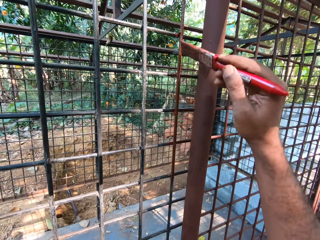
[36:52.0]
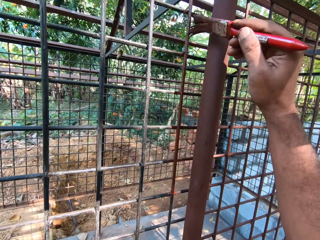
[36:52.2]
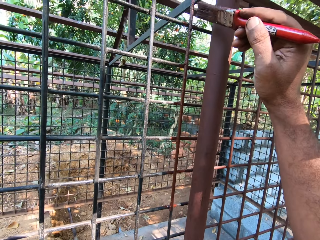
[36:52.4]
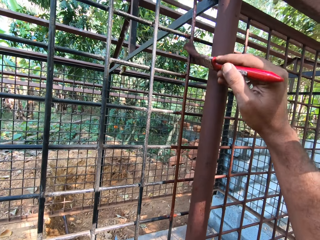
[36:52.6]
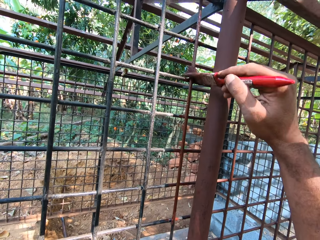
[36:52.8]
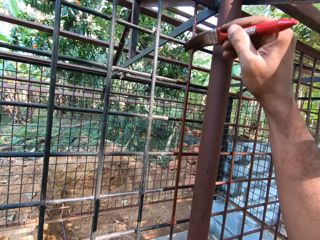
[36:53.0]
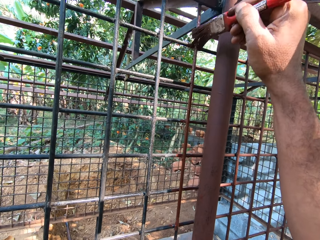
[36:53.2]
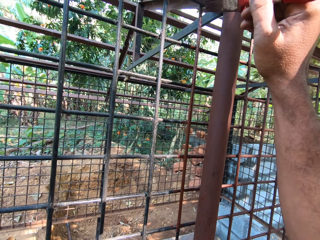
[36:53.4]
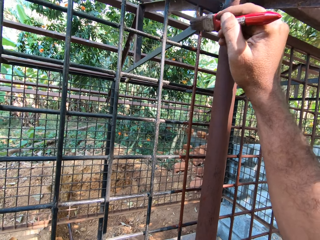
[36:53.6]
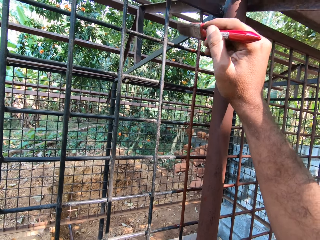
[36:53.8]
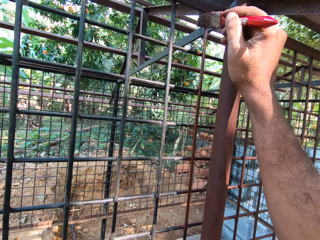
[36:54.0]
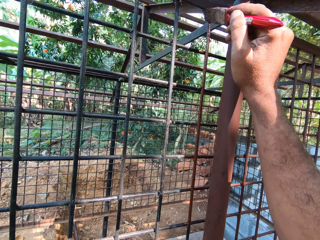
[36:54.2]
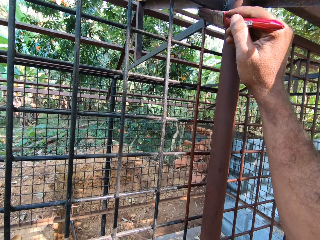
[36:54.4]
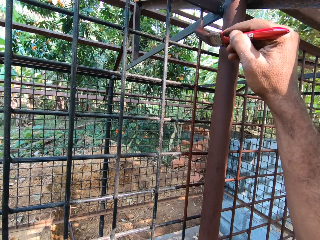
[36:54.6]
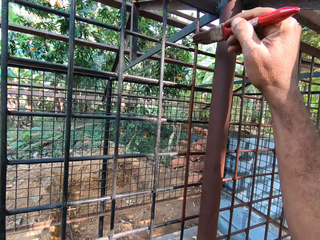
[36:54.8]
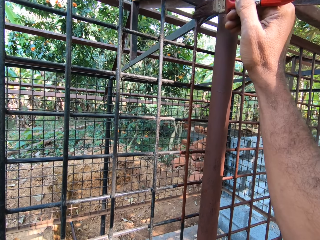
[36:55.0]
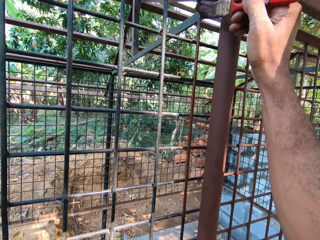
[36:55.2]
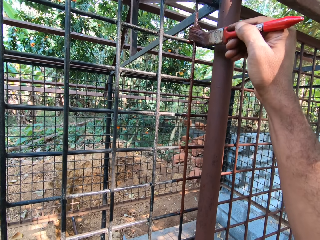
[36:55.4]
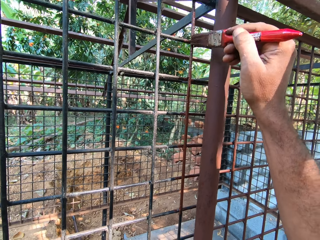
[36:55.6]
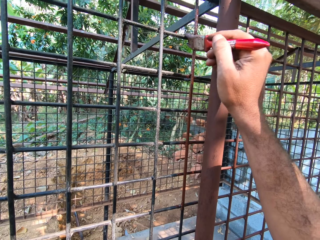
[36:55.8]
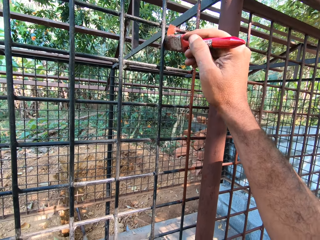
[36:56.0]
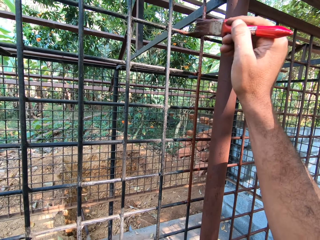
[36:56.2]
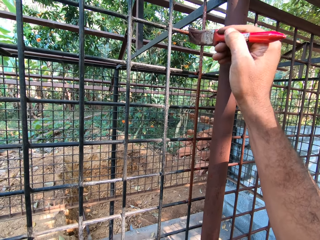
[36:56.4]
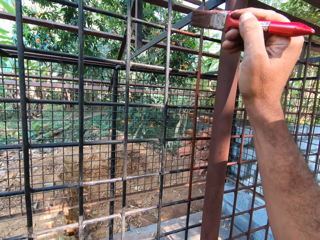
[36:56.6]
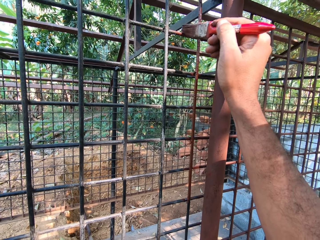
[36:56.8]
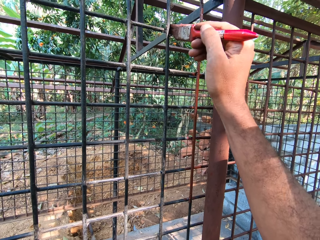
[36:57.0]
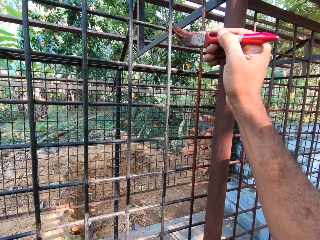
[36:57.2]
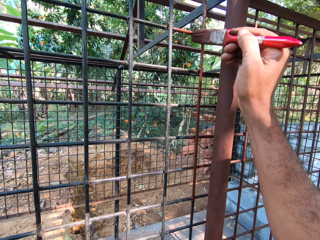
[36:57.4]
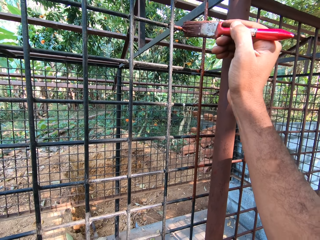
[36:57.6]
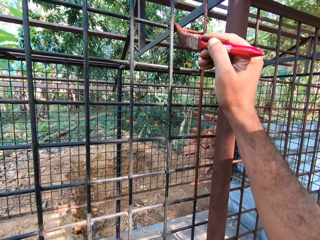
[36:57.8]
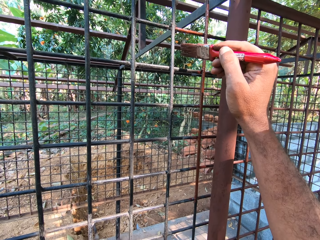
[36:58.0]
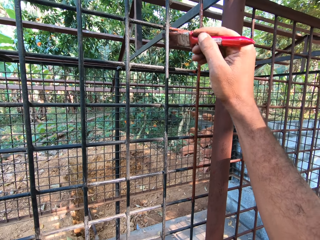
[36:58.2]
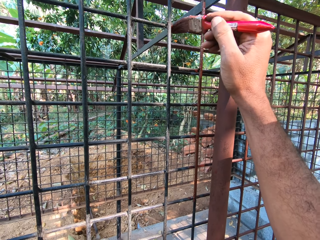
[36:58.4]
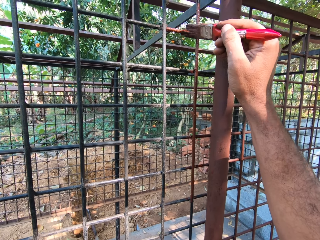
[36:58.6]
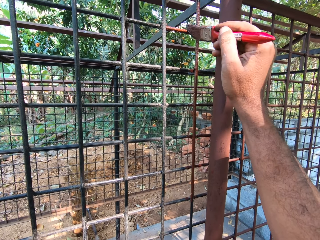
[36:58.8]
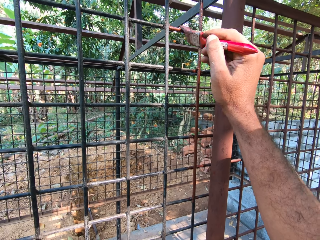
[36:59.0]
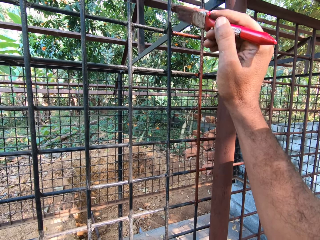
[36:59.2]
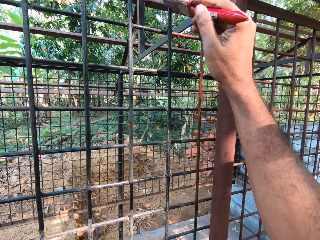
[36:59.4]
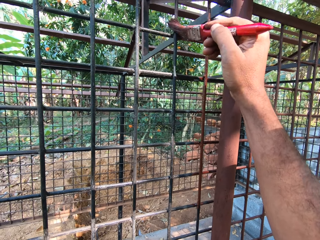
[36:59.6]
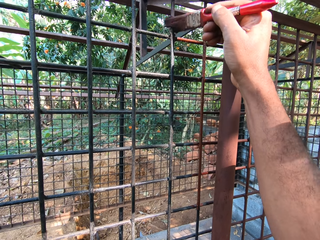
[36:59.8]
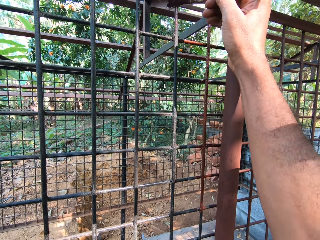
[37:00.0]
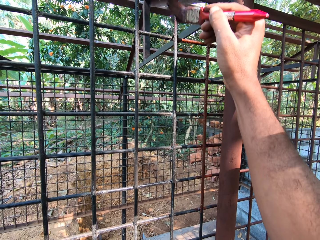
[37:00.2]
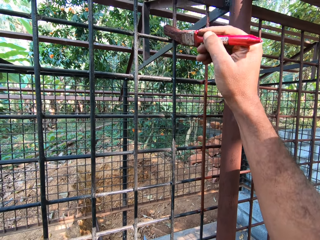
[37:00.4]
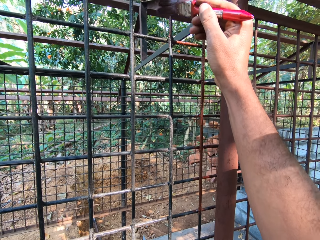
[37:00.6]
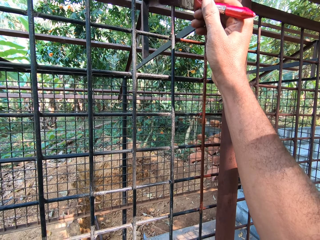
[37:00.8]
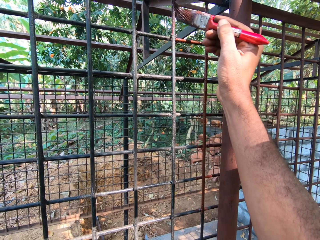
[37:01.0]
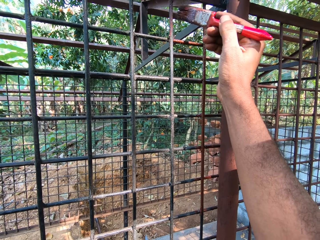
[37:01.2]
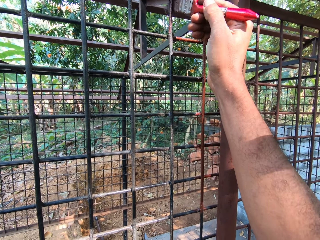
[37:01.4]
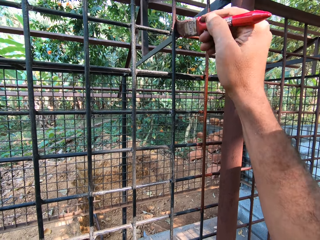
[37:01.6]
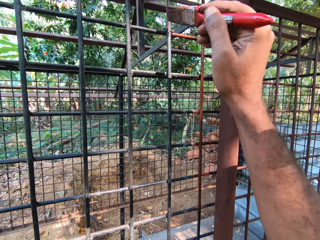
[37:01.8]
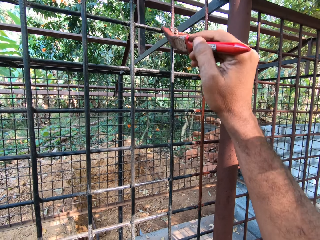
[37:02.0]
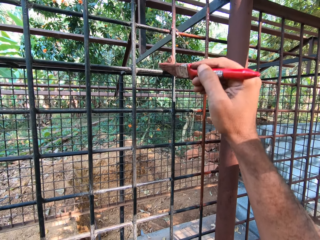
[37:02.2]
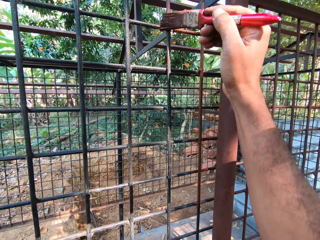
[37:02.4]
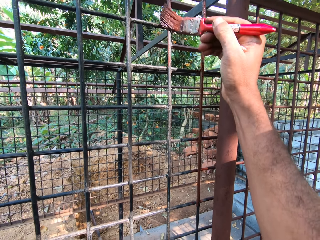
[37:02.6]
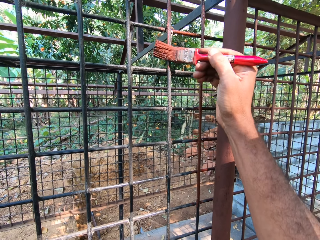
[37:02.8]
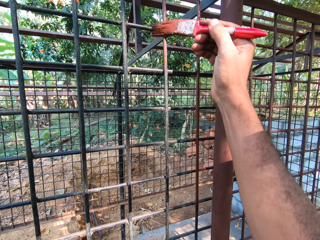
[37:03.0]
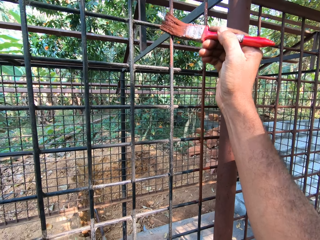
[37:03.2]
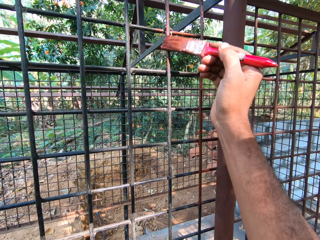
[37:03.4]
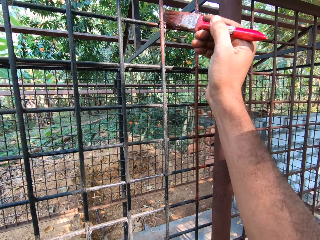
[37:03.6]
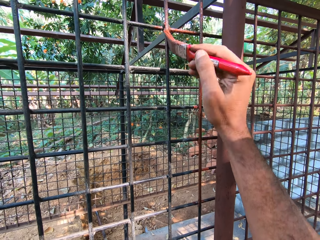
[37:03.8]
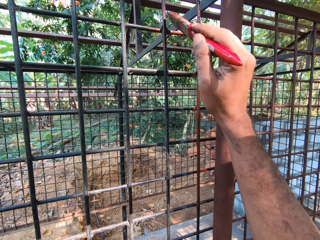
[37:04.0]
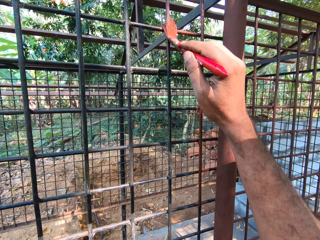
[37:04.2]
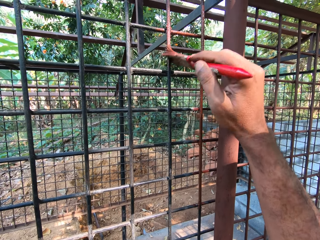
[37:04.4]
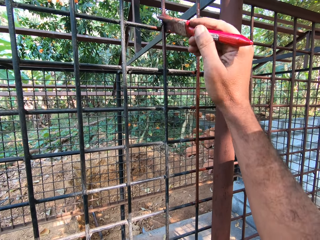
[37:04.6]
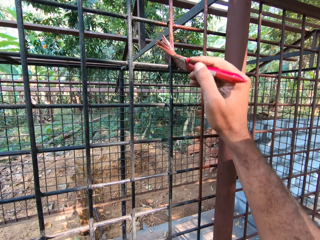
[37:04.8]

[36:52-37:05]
The camera wearer paints the metal. A man converses with the camera wearer. The camera wearer paints the metal.

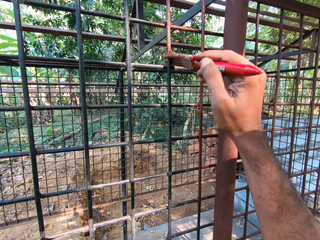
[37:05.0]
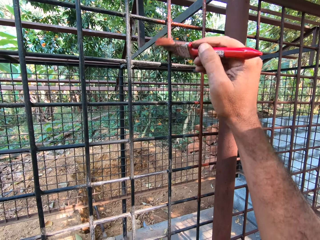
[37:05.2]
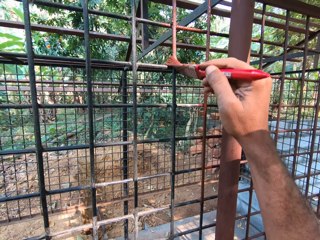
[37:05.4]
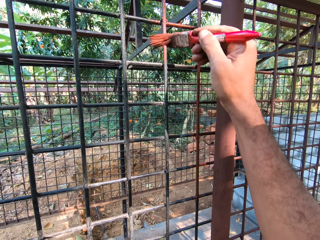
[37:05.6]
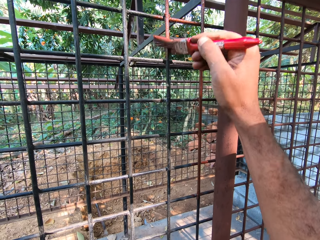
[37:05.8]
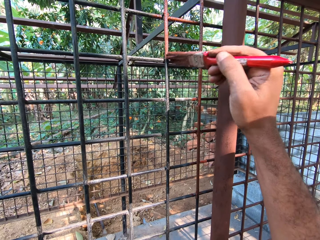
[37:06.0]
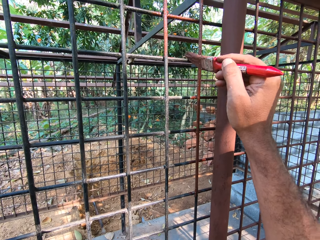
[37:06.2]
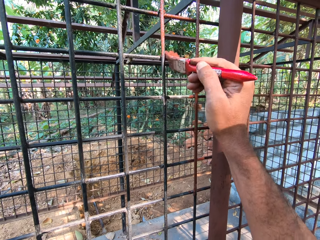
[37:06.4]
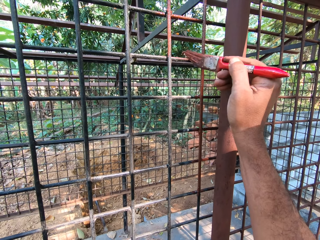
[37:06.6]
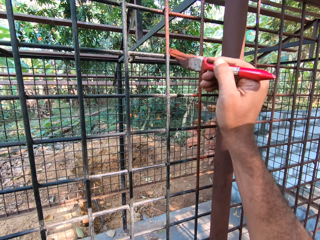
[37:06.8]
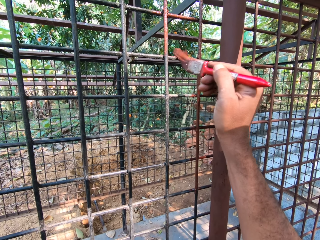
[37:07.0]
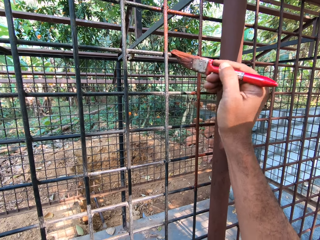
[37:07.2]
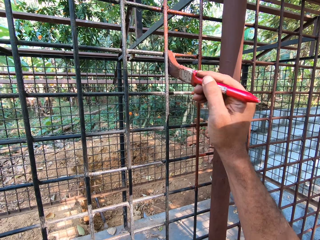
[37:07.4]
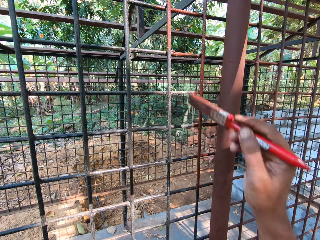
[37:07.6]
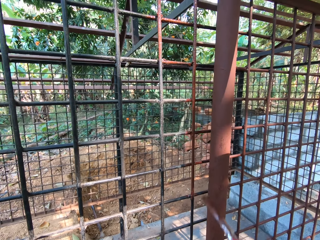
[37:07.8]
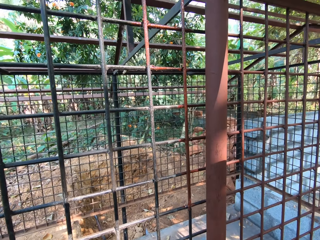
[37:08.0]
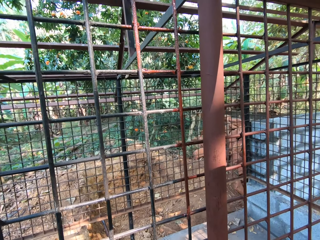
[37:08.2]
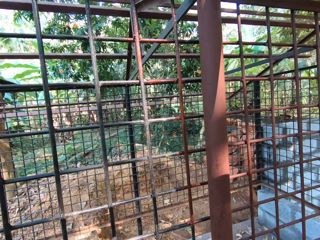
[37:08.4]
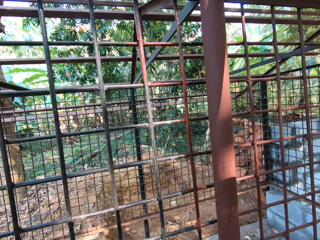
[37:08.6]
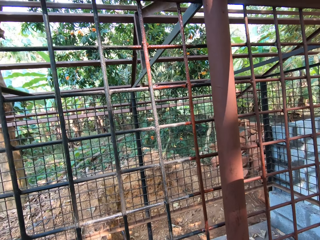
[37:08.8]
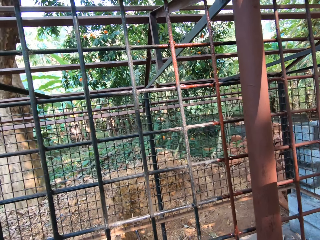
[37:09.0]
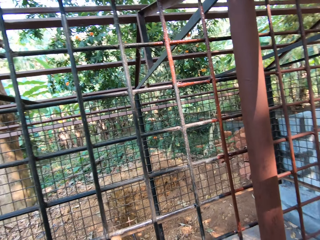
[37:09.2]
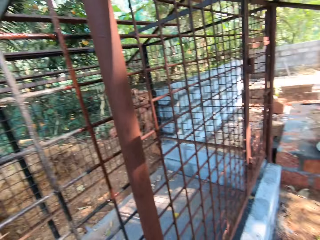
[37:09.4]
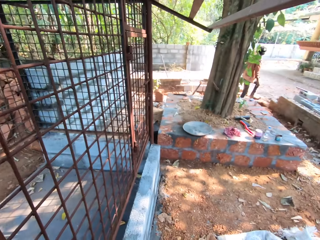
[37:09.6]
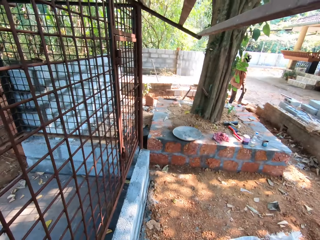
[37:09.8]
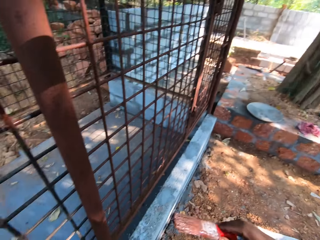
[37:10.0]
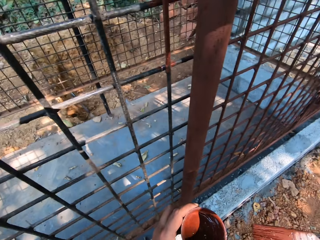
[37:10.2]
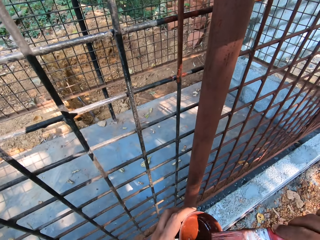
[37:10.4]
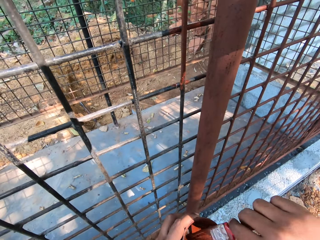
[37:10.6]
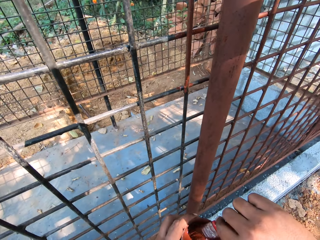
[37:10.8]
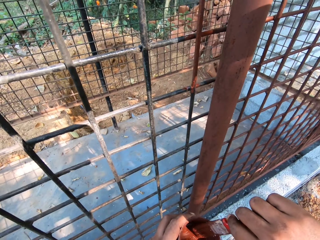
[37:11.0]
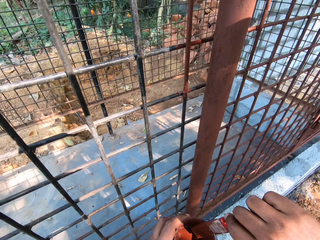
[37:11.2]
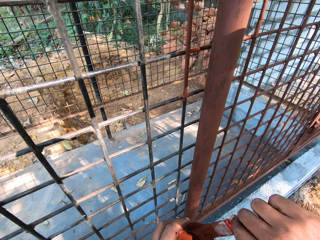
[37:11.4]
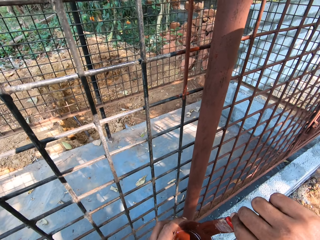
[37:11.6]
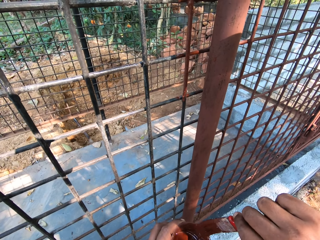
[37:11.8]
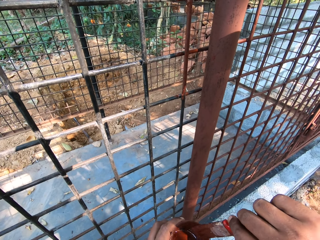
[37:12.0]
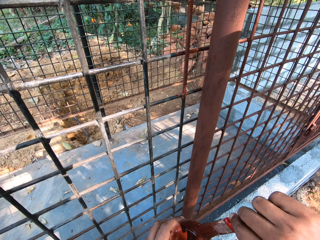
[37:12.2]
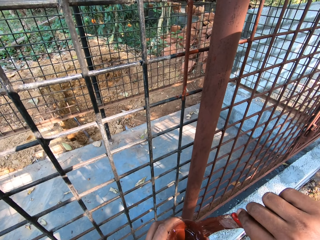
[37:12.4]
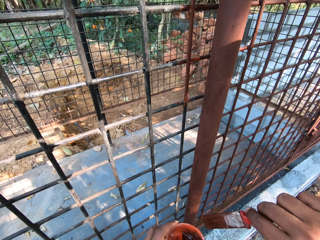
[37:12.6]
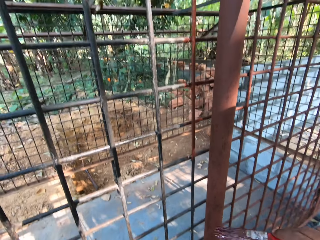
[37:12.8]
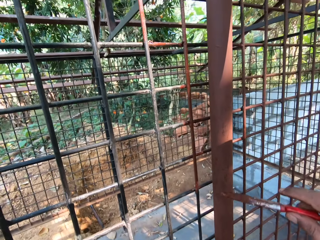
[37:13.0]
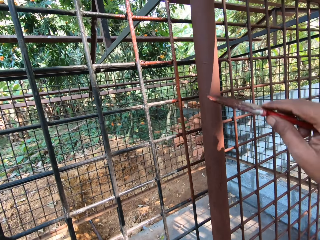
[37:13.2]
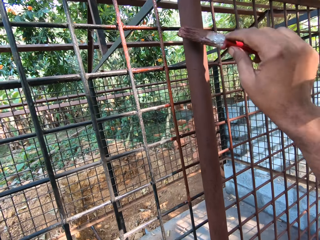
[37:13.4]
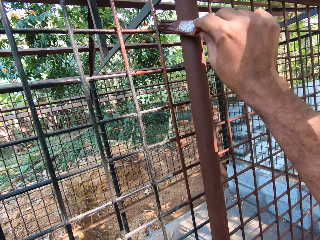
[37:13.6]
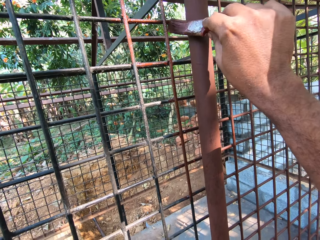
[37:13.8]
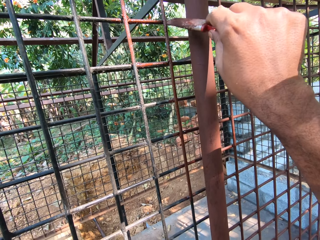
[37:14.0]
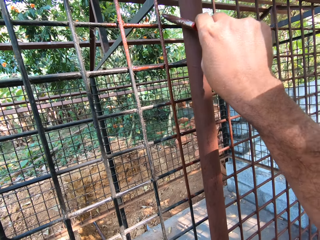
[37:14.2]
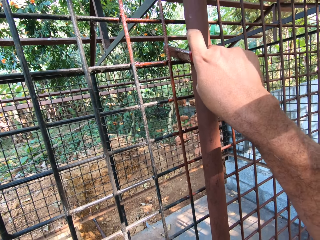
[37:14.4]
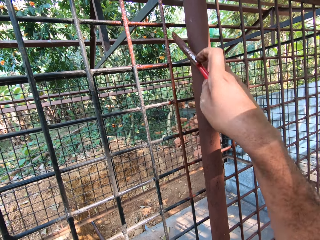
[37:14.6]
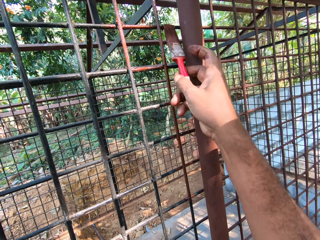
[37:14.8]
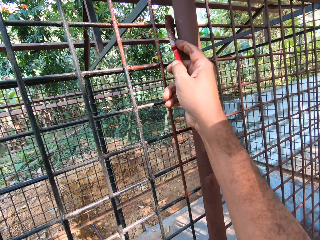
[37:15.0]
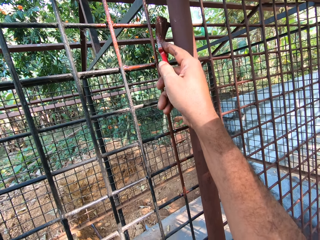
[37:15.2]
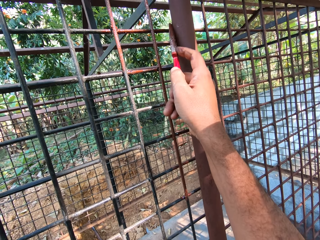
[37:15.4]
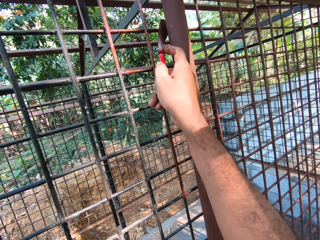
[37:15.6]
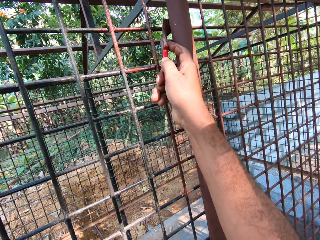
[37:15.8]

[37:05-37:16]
The camera wearer converses with a man. He dips the paintbrush into the cup of paint with his right hand. He dabs paint on the cup of paint, from the paintbrush in his right hand. He paints the iron mesh with the paintbrush in his right hand. He converses with the man.
